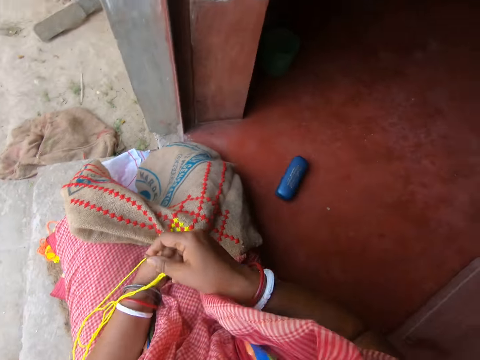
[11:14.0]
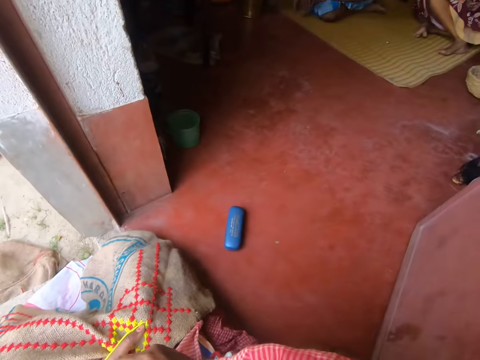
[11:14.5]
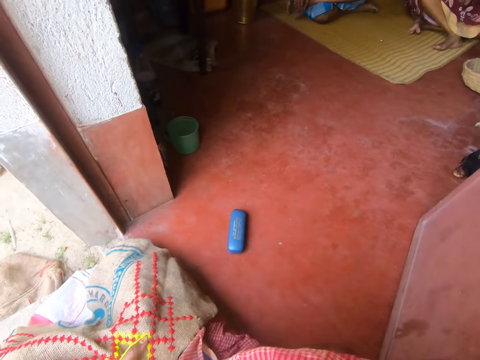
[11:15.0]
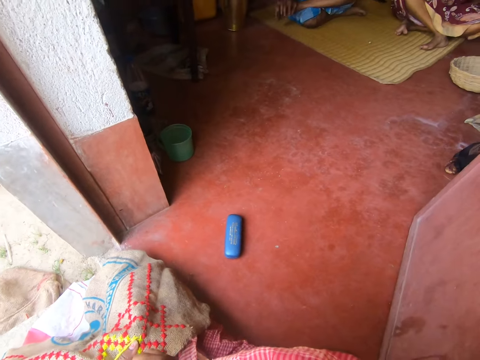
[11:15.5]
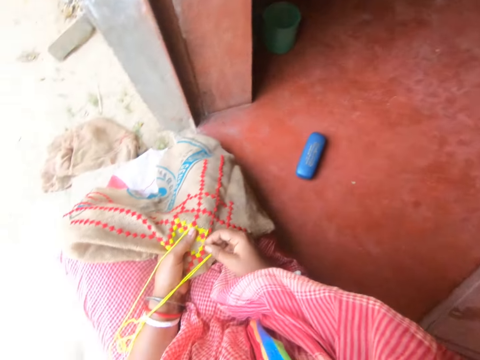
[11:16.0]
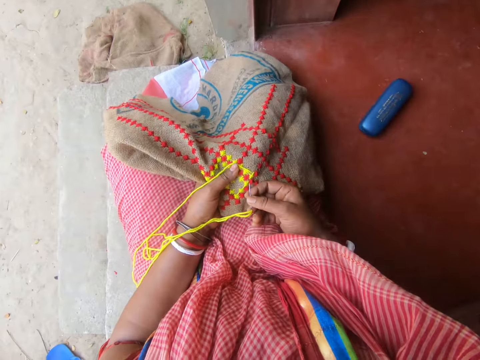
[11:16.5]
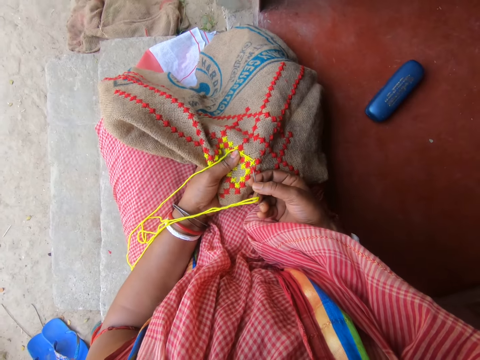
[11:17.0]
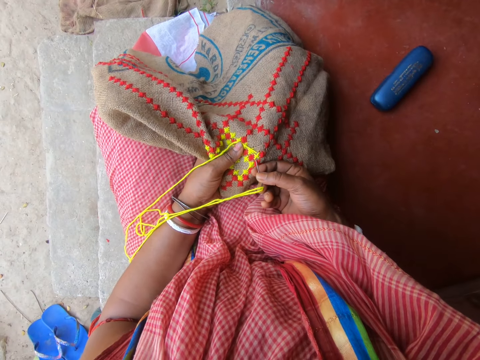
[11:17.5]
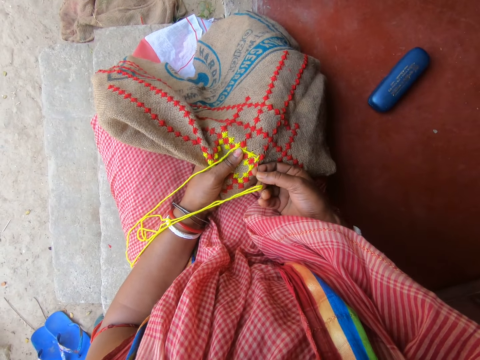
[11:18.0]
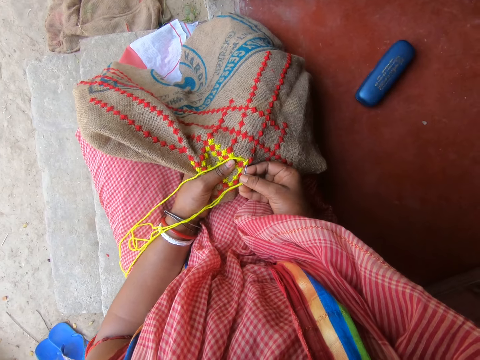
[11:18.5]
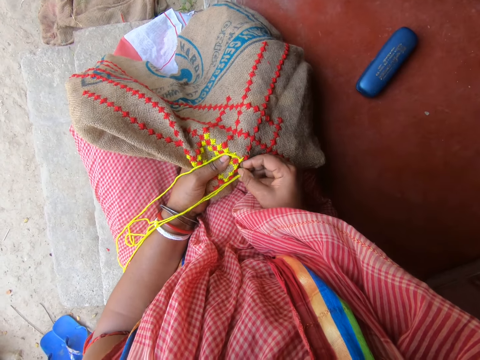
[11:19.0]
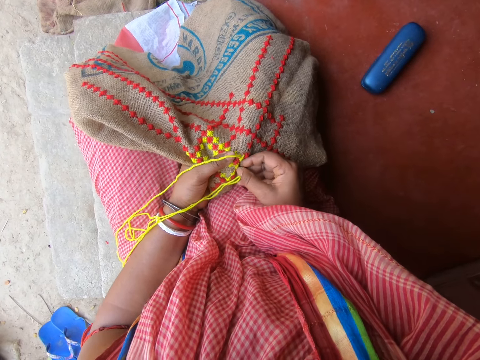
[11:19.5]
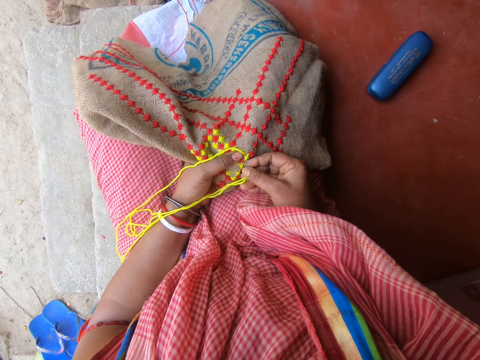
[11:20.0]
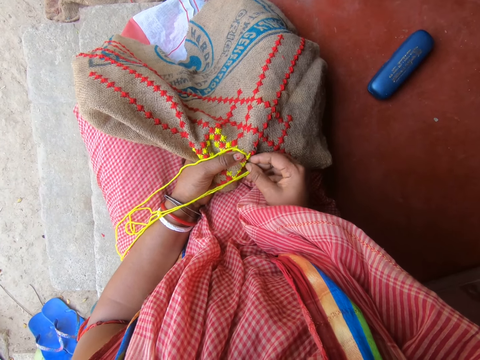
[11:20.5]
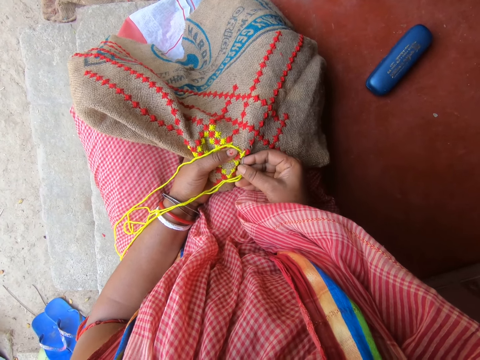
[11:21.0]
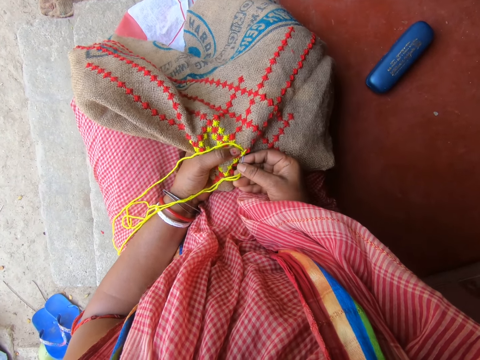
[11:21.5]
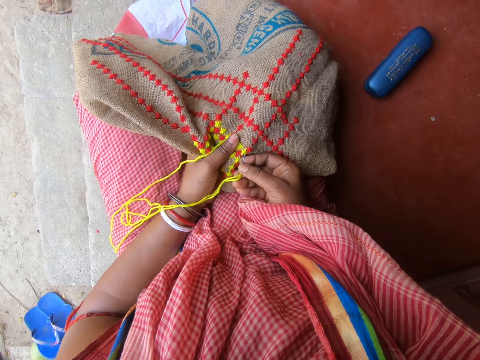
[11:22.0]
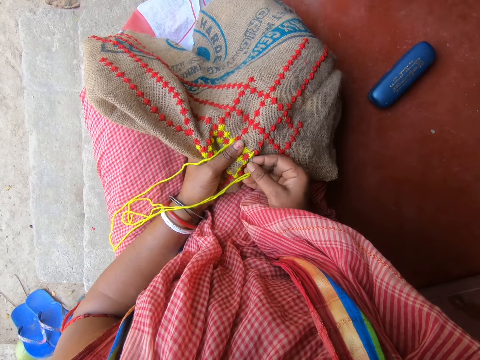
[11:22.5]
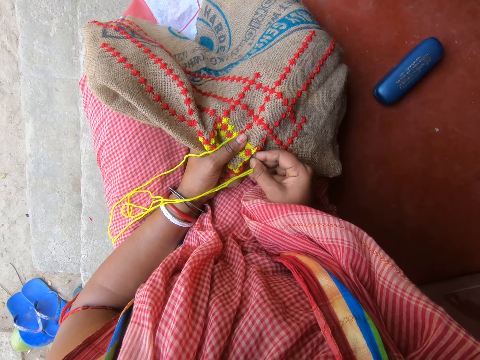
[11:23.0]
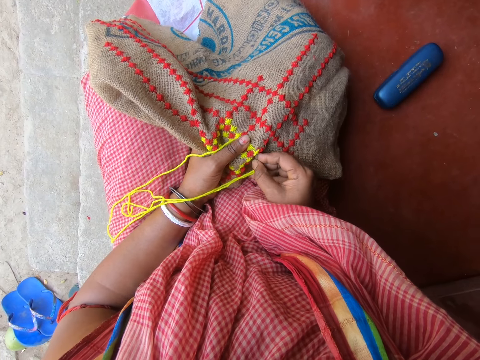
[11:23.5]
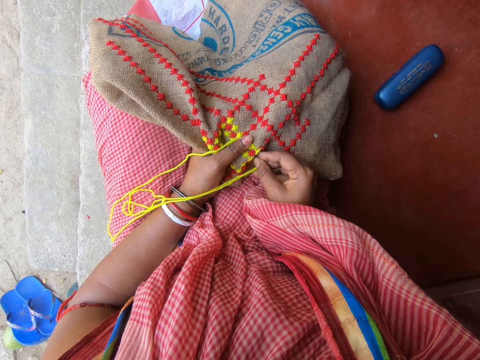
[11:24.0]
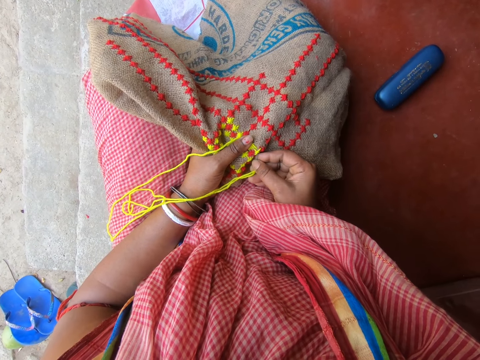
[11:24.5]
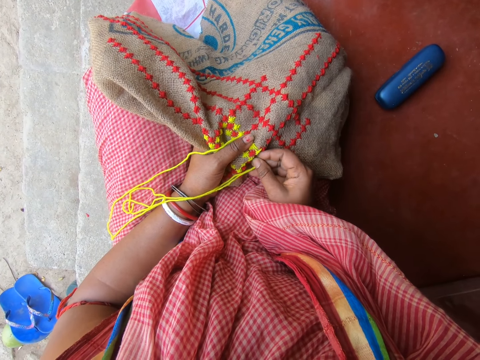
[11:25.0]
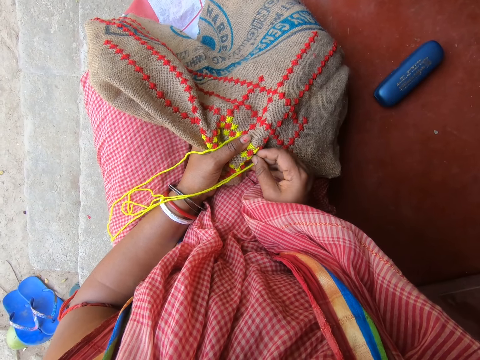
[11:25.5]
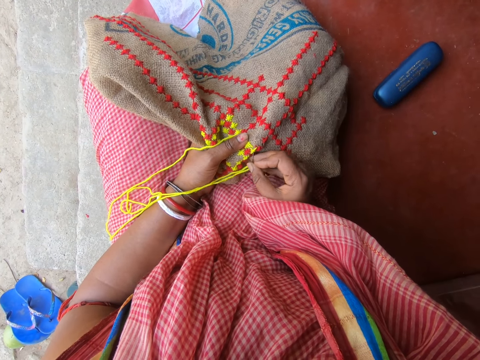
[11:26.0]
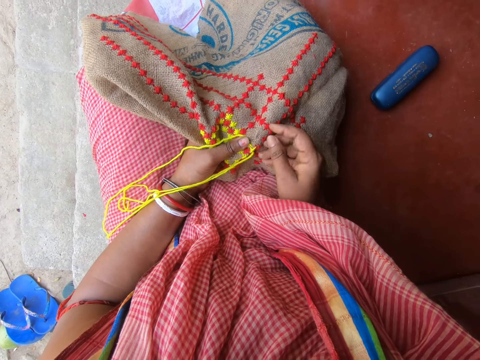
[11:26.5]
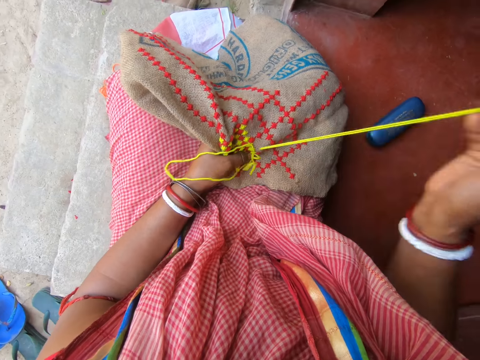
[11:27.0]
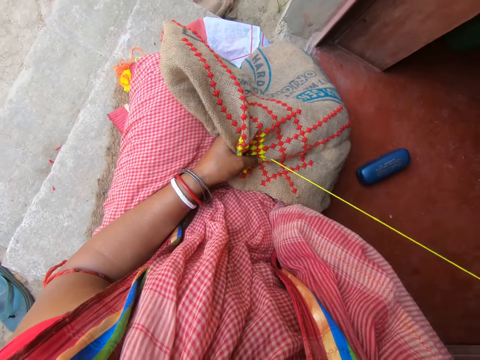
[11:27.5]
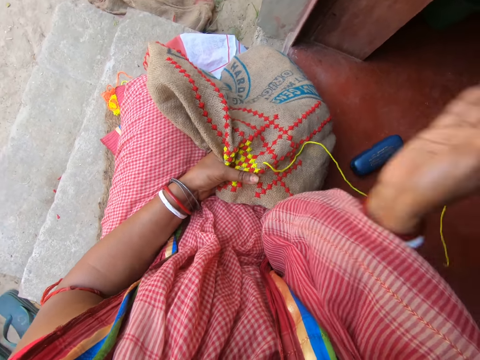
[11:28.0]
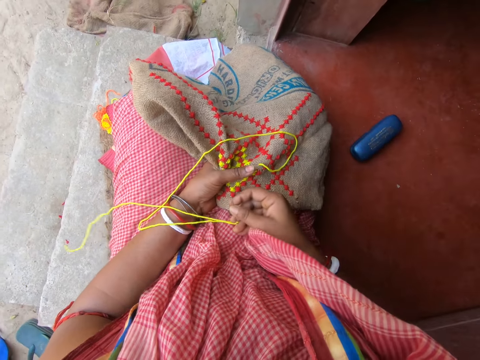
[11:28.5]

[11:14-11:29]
The camera wearer looks around. They talk with a person. They sew a mat with a needle. They sew the mat with a needle again.

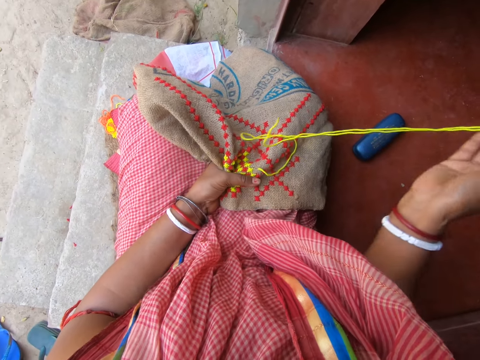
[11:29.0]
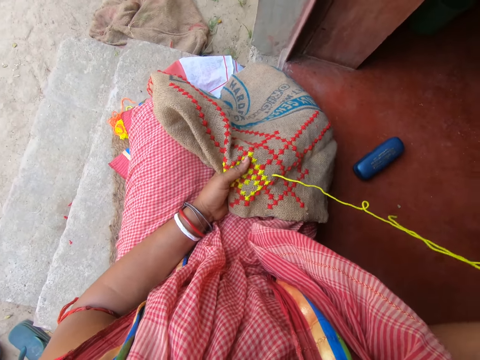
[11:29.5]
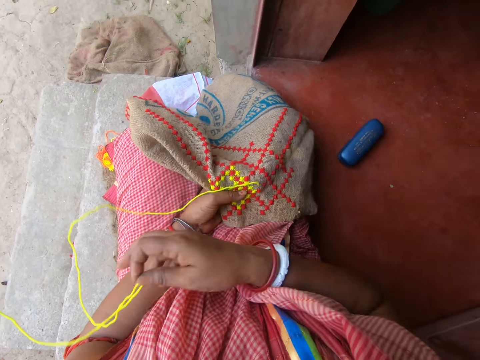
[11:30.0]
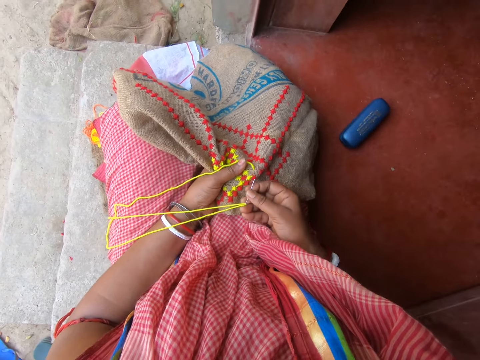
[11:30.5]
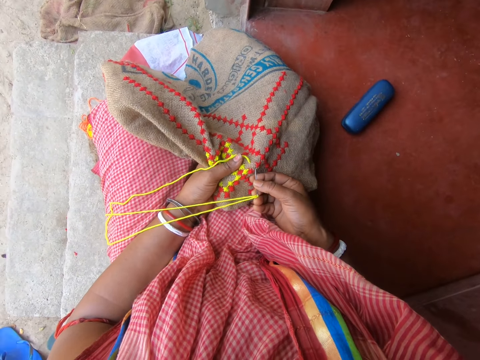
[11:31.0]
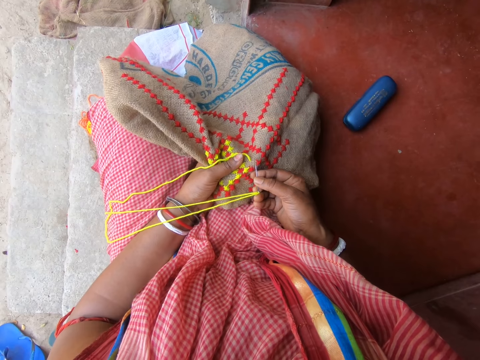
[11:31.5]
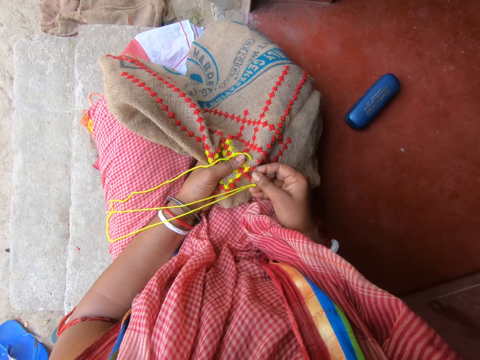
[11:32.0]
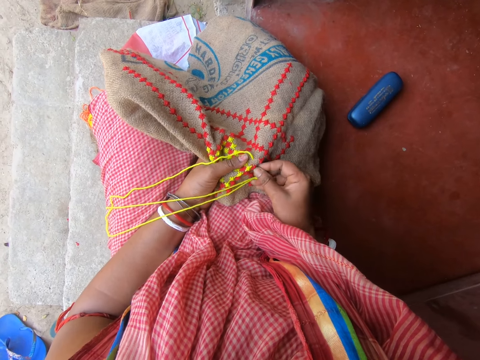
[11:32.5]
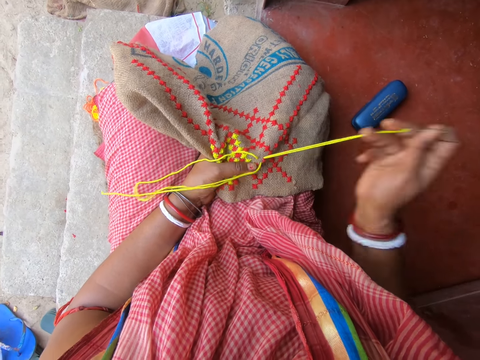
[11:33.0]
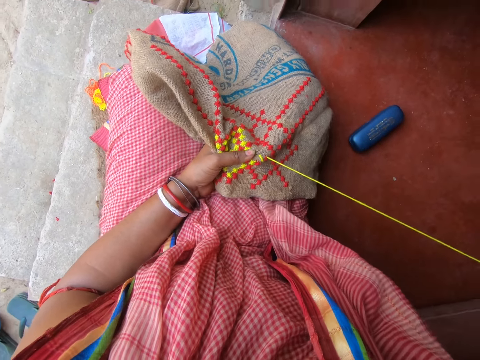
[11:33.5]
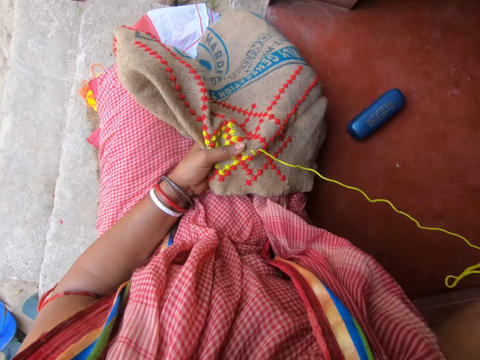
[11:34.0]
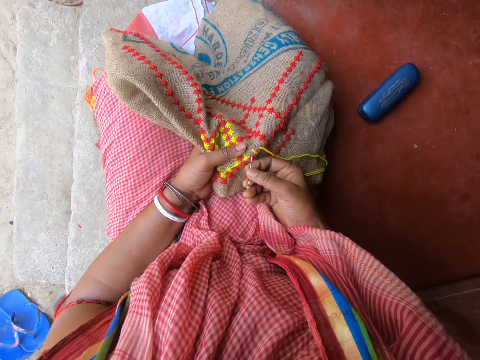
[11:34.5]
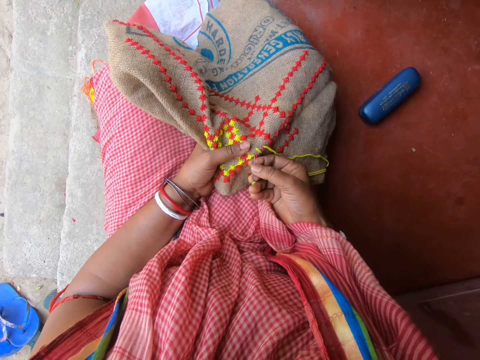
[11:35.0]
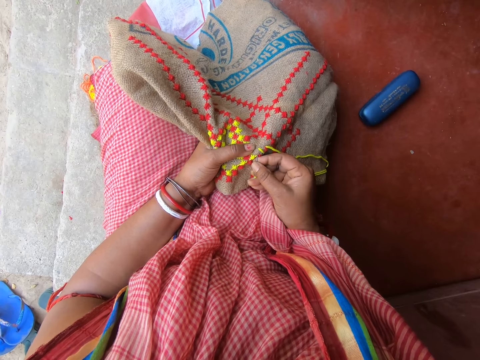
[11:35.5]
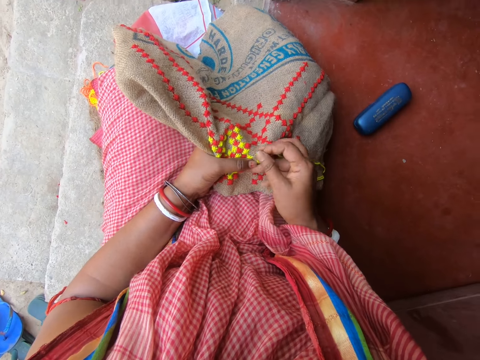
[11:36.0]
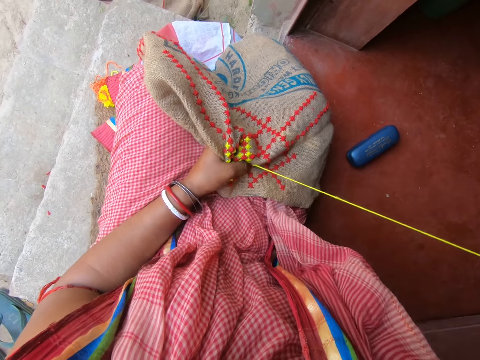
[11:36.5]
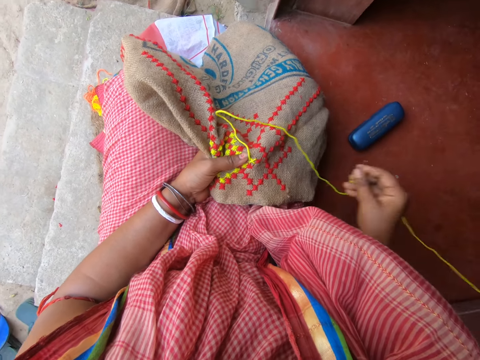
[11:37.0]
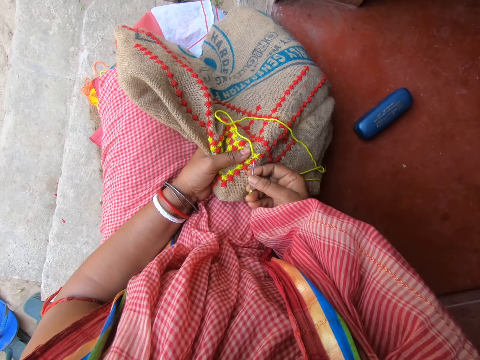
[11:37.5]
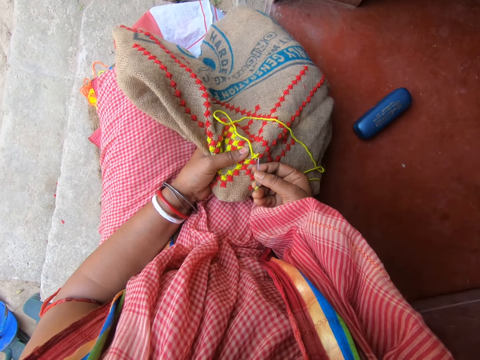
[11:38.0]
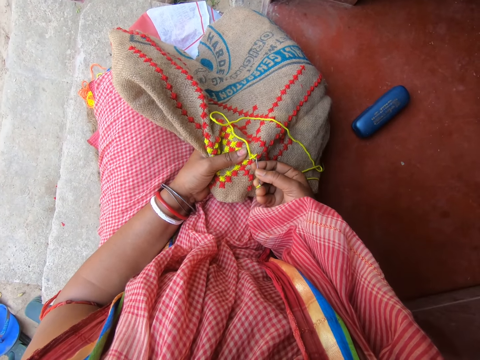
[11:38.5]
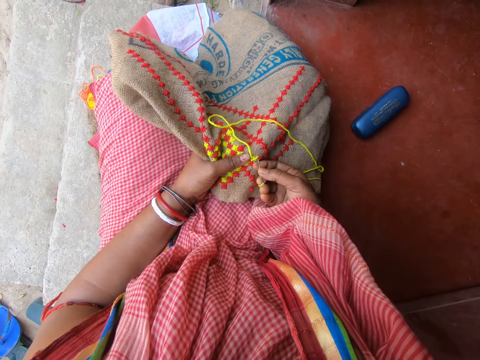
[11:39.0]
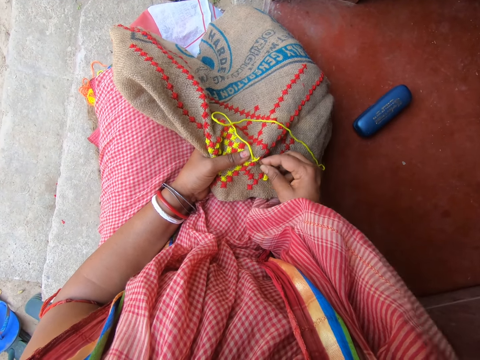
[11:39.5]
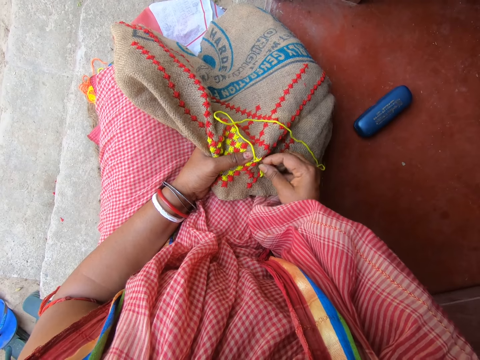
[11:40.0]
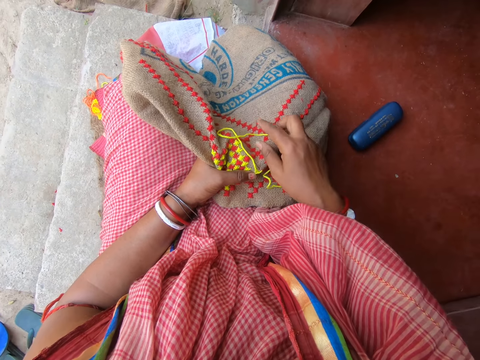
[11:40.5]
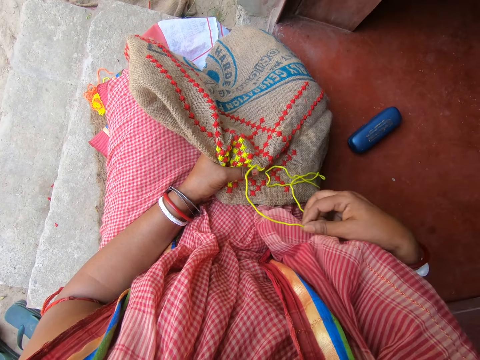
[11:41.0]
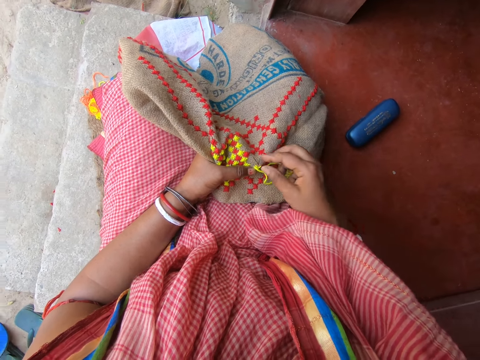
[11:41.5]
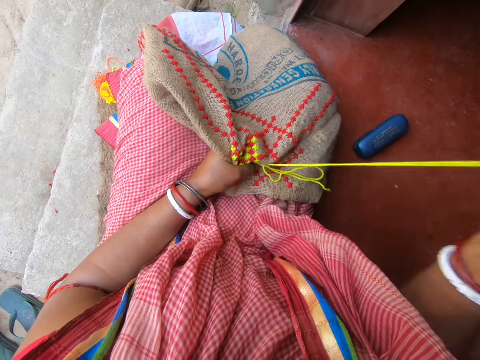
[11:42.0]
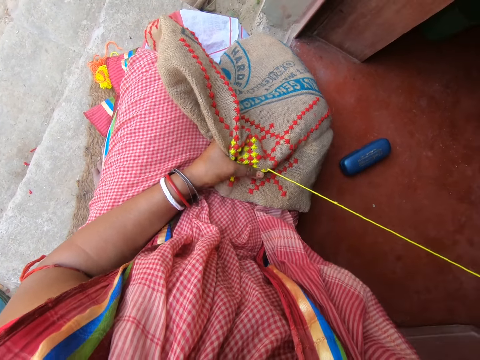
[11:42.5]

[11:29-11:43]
The camera wearer sews a mat with a needle. They sew the mat with a needle repeatedly.
